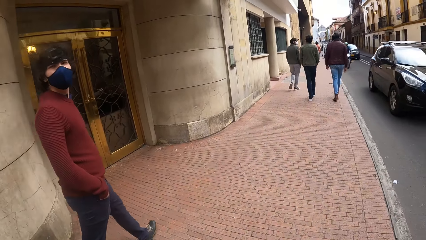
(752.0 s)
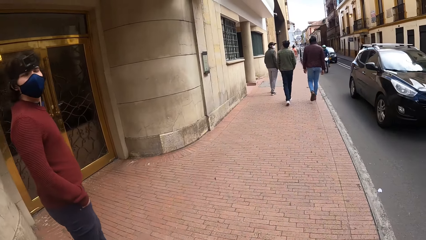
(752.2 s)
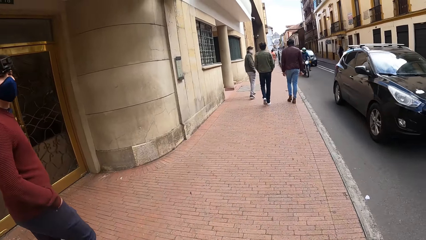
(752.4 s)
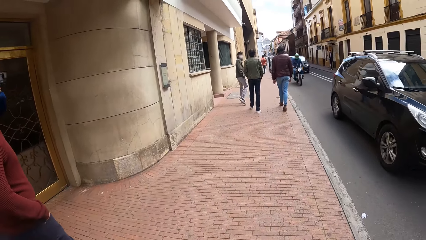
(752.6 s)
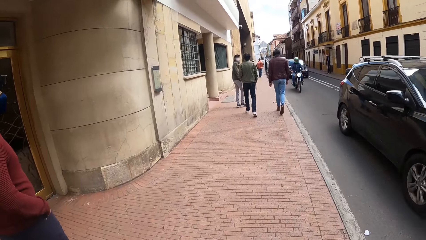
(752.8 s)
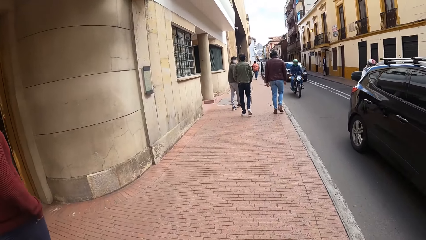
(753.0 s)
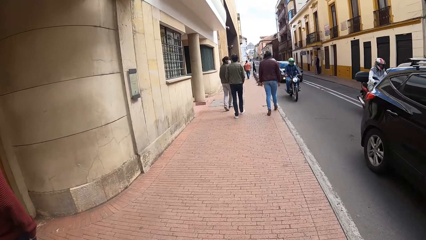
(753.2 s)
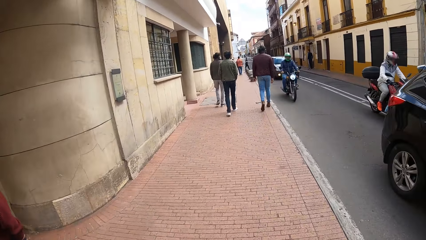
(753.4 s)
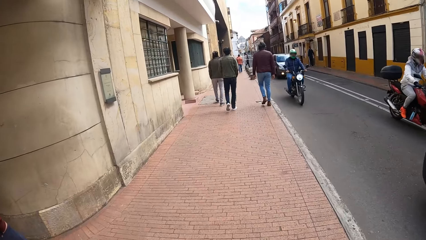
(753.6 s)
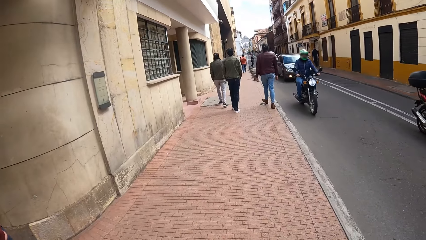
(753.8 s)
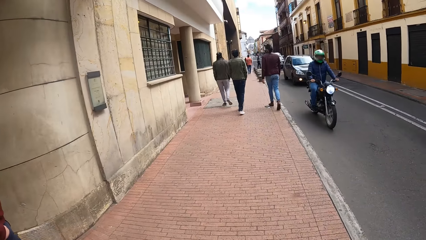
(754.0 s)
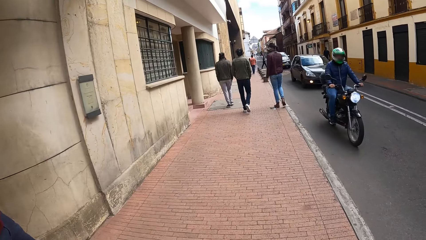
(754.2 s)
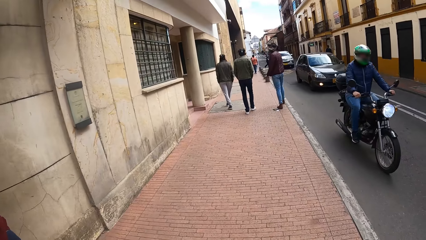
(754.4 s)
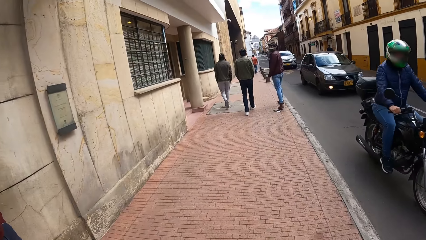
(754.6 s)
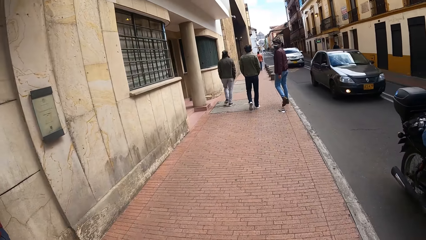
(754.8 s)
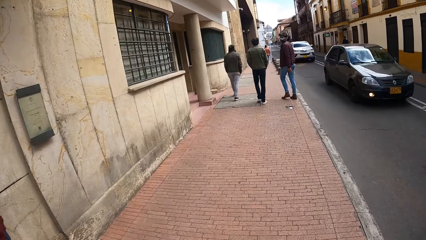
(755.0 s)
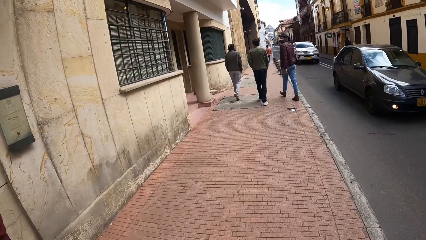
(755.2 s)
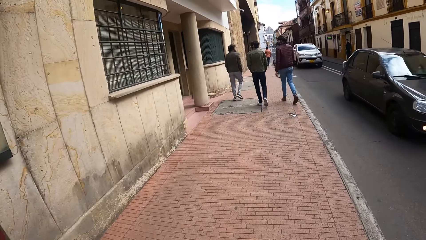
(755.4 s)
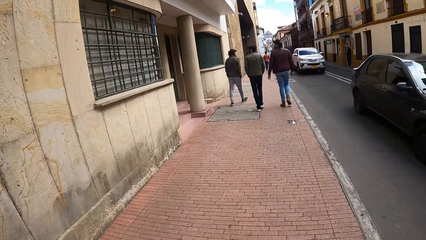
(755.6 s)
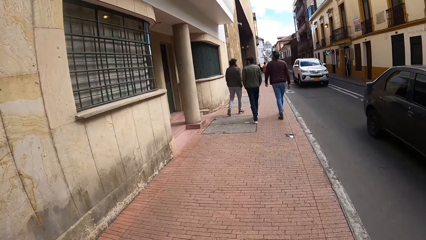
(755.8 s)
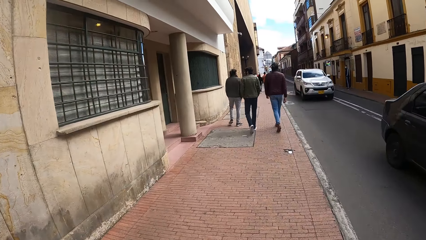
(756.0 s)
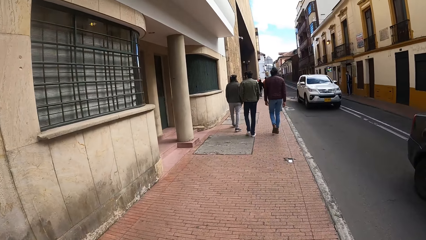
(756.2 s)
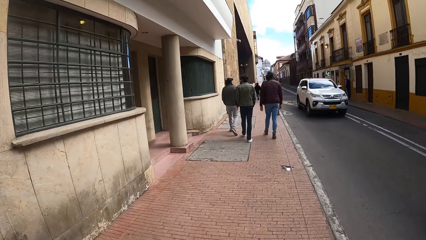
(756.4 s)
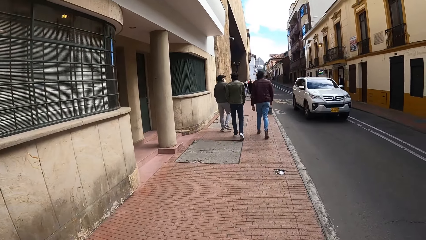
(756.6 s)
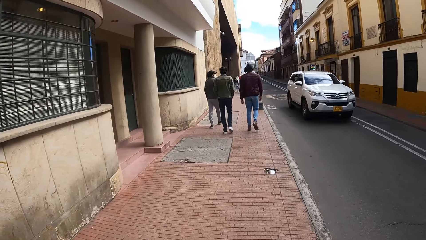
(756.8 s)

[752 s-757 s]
The camera wearer walks on the pavement with four men.

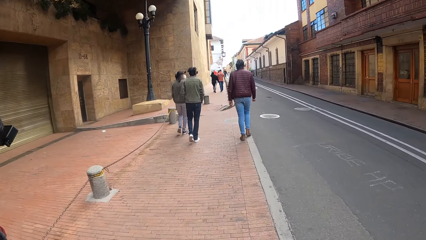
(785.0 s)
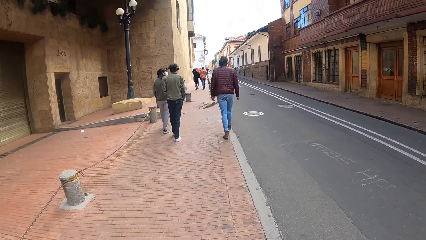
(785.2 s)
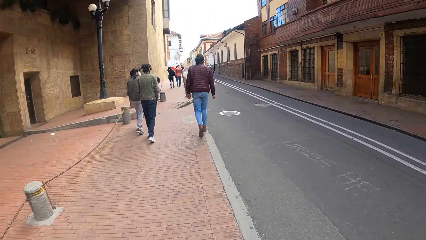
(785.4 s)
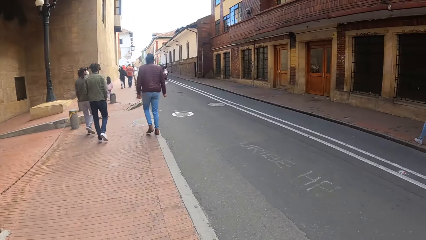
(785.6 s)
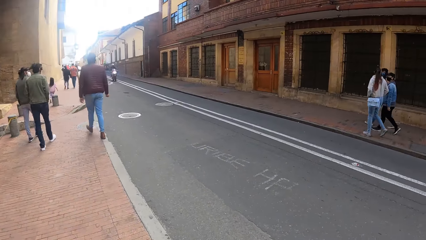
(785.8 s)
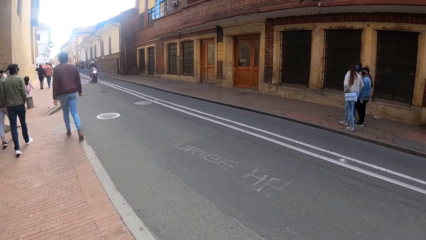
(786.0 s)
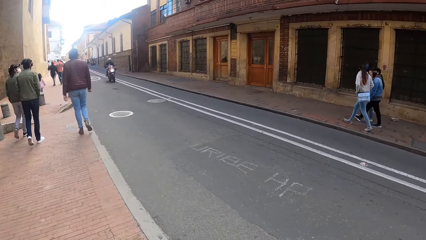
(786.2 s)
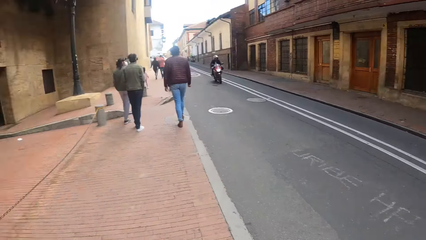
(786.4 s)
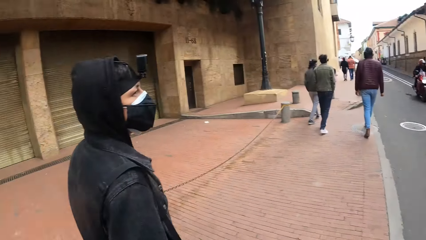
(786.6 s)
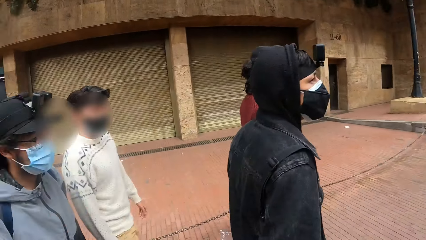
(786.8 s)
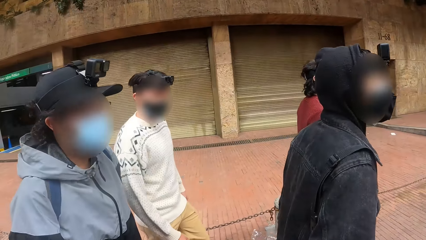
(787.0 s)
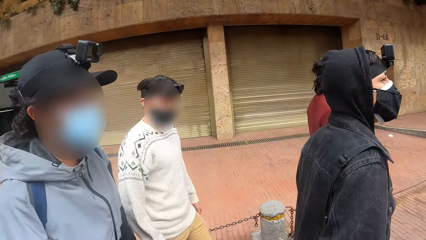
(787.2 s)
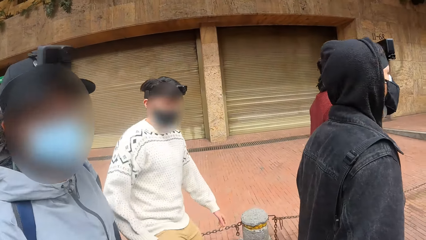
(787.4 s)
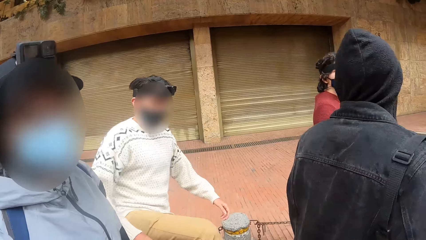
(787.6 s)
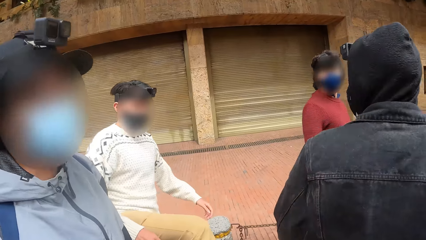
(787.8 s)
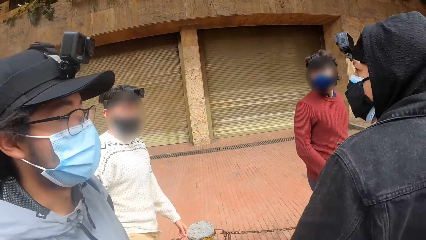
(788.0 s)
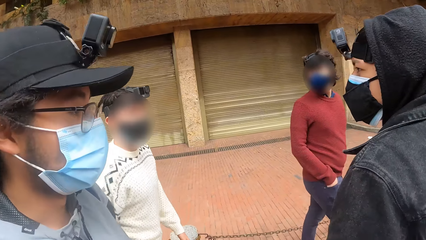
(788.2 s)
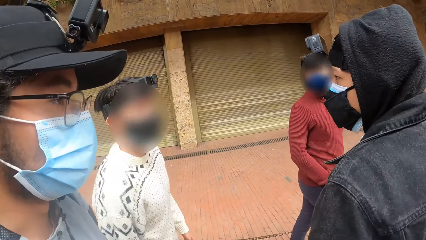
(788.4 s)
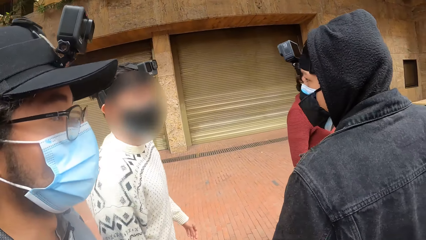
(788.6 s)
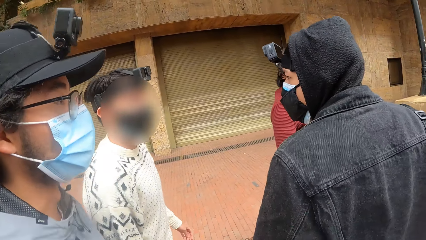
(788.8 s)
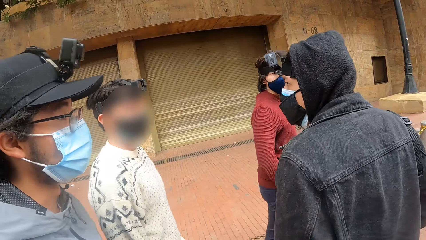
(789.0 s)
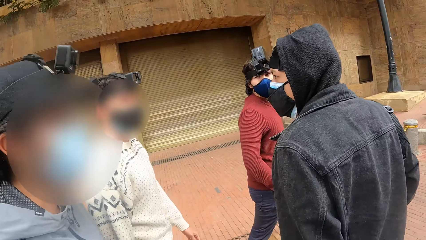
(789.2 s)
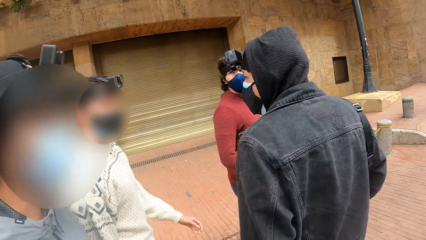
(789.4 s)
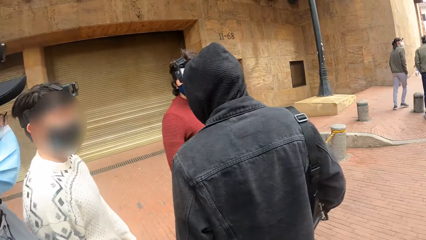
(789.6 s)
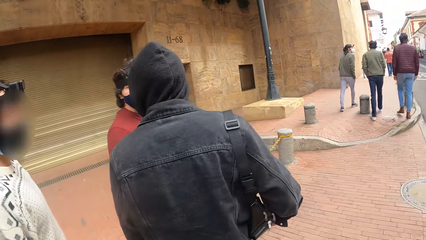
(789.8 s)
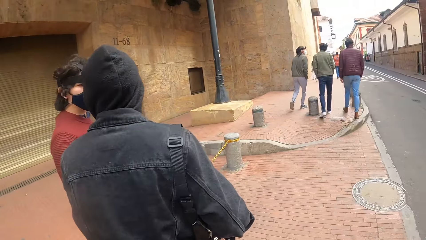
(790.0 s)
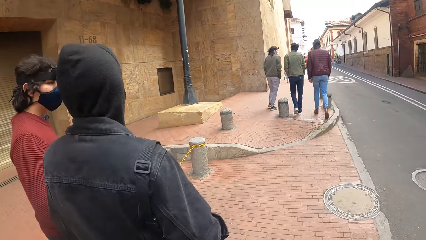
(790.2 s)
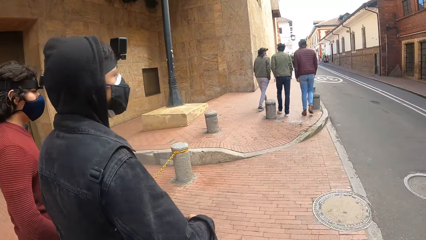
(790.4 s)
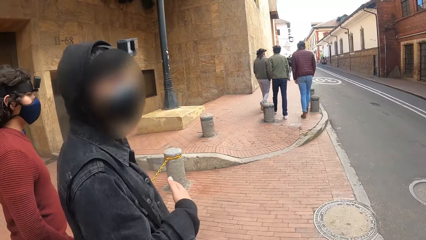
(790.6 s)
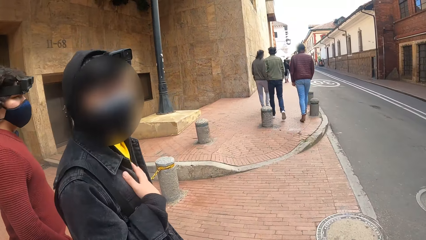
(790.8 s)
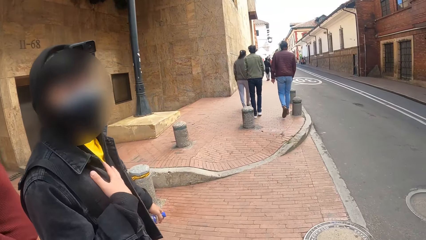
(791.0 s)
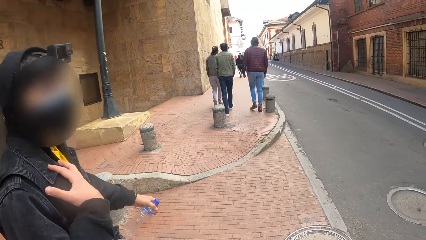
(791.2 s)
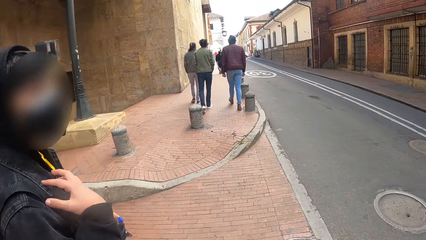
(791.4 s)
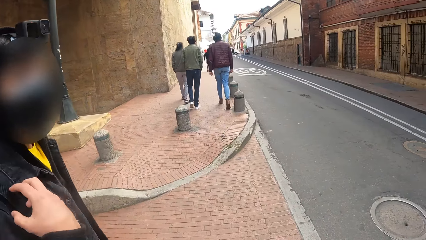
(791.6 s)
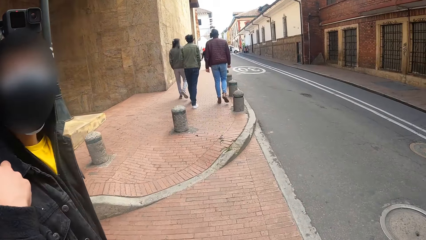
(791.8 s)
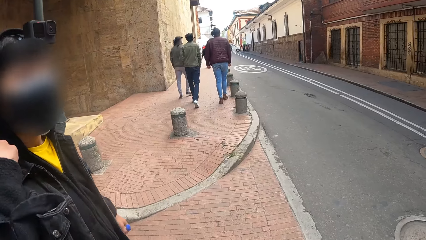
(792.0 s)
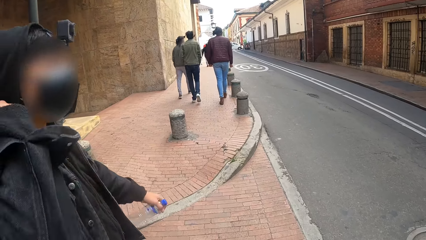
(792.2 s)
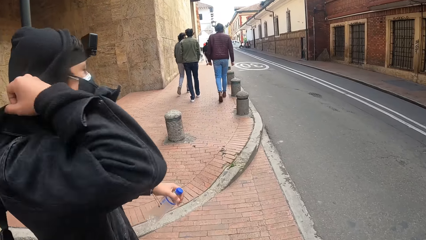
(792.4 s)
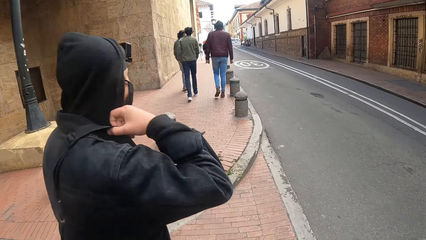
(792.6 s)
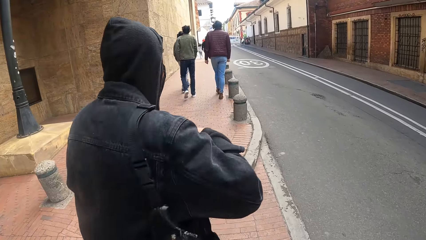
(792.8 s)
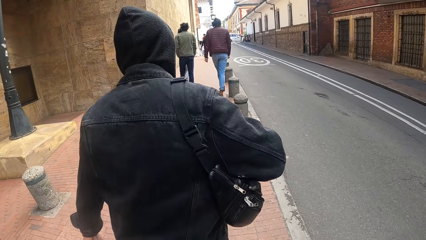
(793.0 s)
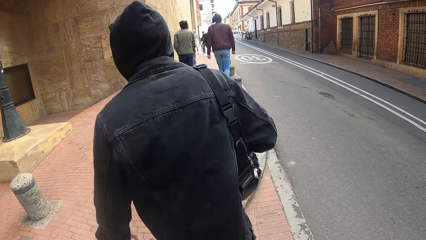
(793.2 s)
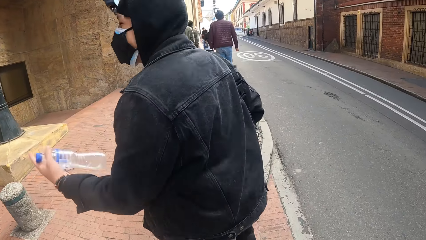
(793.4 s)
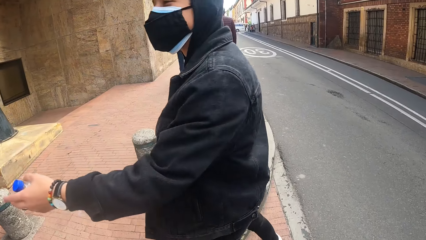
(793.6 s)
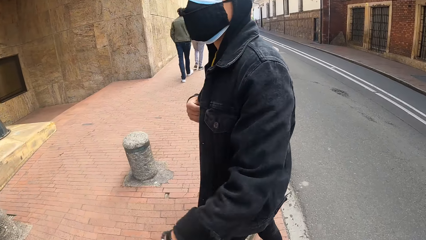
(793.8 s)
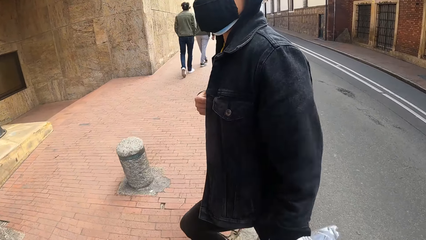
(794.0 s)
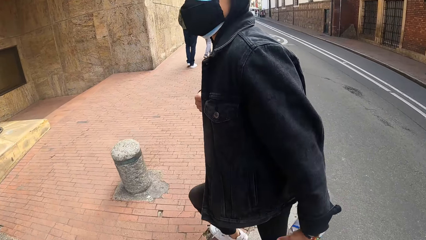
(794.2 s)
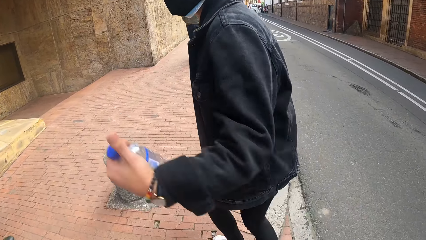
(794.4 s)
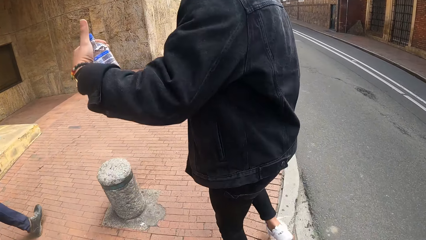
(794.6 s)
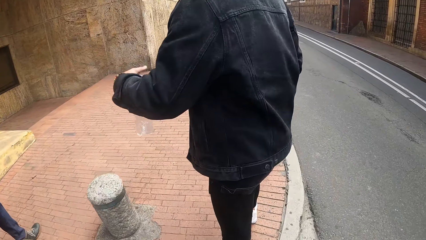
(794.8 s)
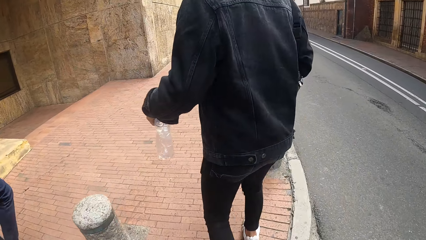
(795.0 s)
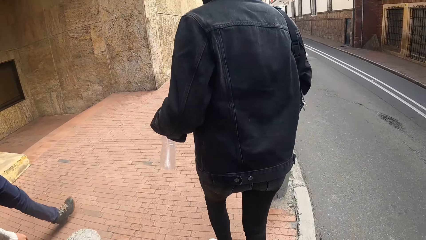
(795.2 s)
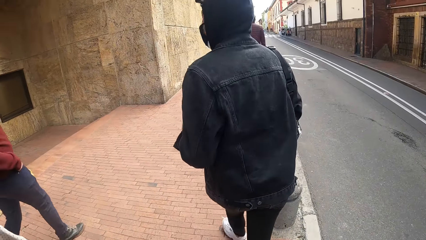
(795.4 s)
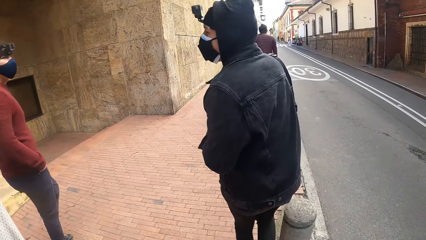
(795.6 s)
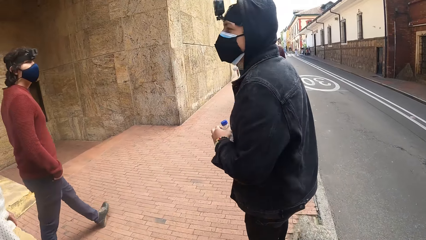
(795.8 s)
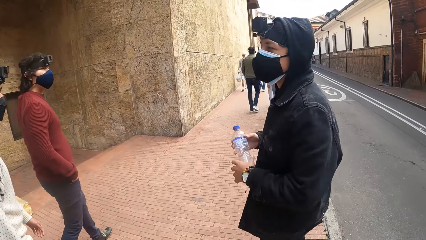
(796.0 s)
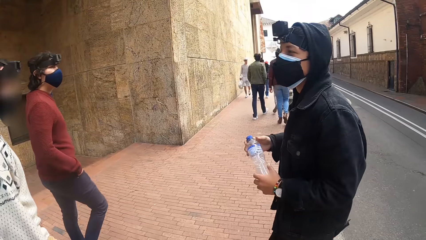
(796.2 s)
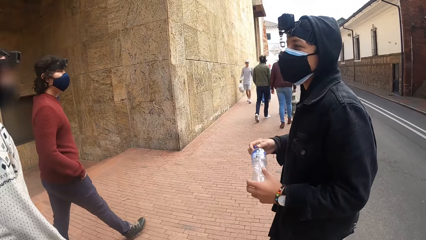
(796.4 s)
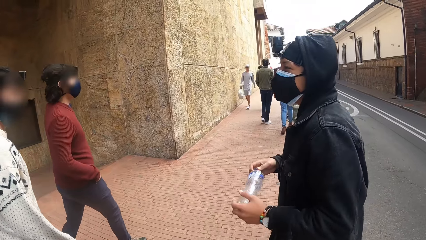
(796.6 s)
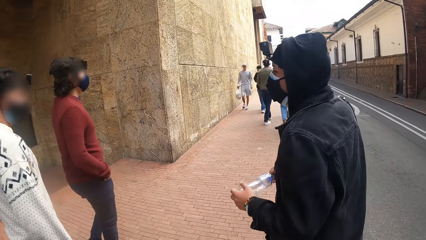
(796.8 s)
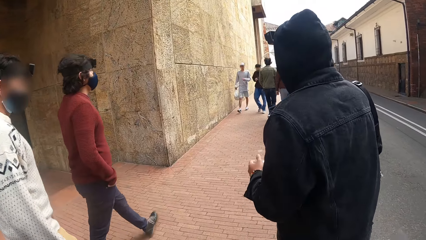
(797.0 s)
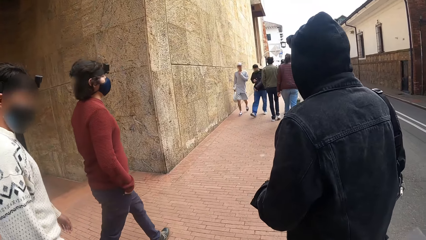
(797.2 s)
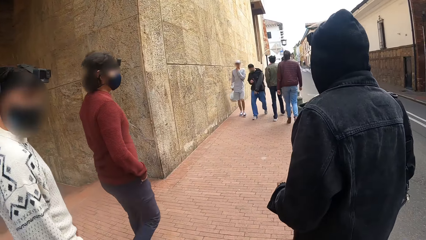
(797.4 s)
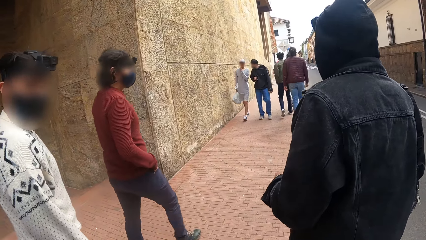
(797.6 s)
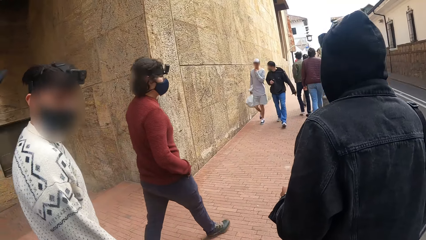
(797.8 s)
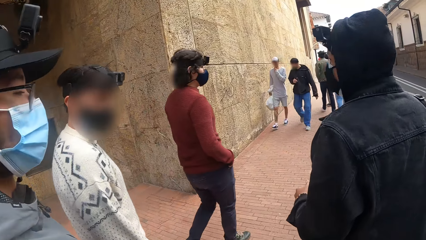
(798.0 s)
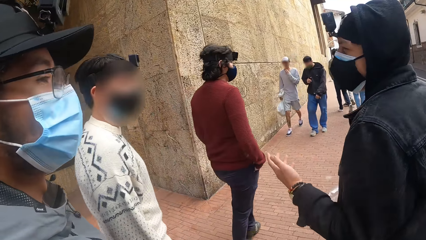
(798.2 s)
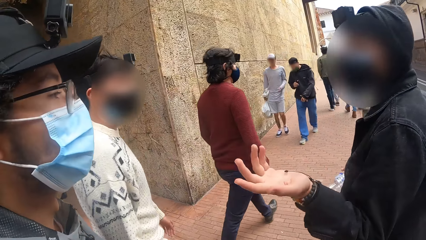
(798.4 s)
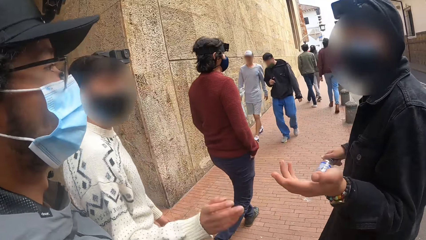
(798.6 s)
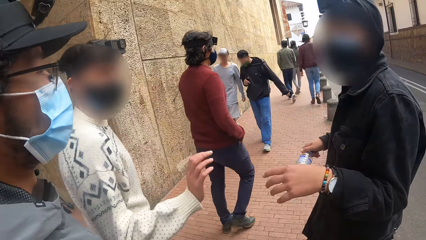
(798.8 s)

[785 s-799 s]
The camera wearer interacts with three men. A man adjusts the bag handle on his shoulder with his right hand. The camera wearer walks on the pavement with four men. The man interacts with the camera wearer and the other men. The man holds the bottle with both hands.
